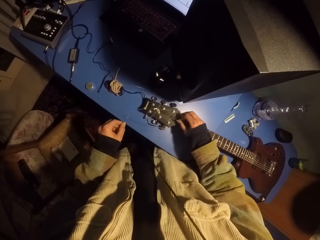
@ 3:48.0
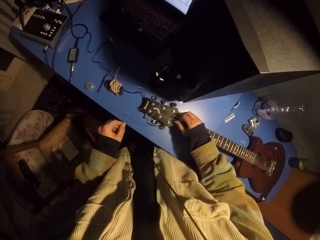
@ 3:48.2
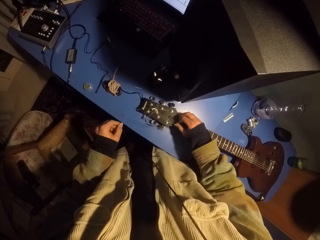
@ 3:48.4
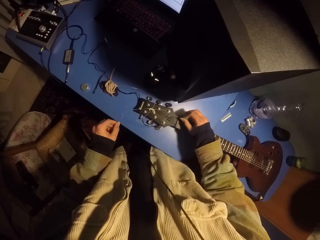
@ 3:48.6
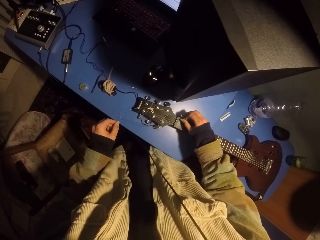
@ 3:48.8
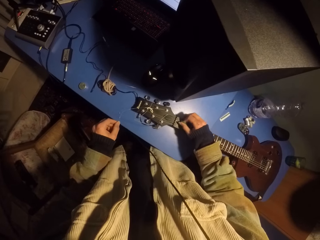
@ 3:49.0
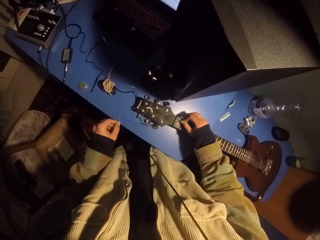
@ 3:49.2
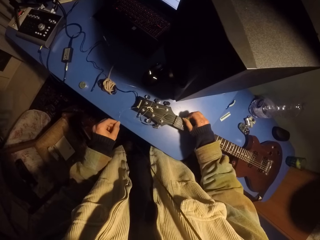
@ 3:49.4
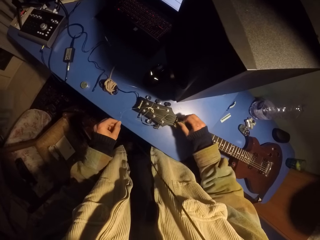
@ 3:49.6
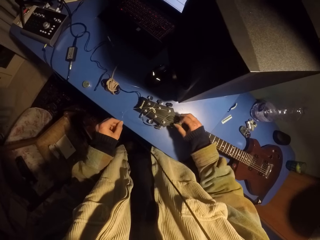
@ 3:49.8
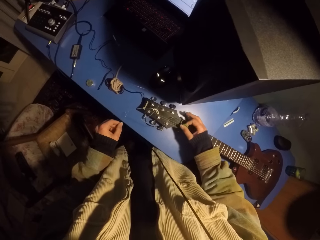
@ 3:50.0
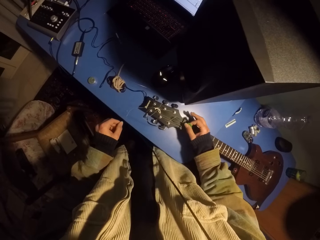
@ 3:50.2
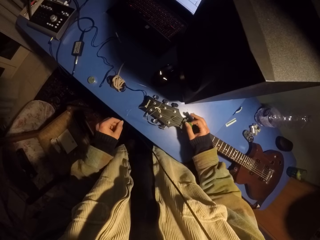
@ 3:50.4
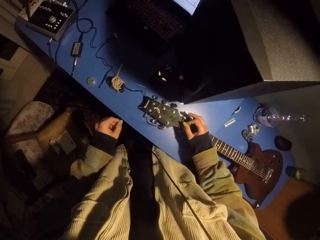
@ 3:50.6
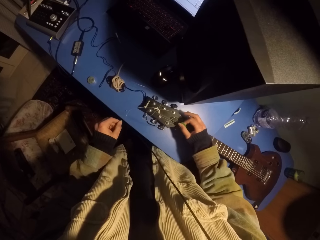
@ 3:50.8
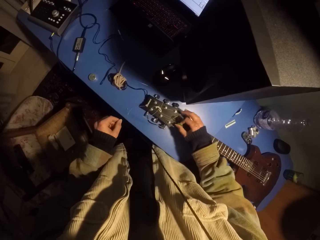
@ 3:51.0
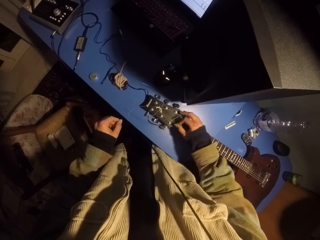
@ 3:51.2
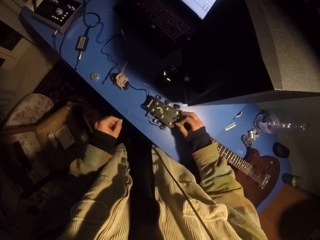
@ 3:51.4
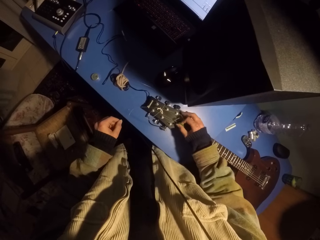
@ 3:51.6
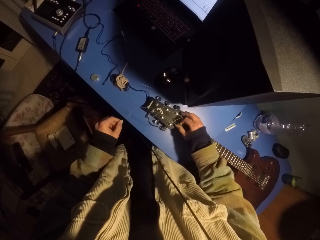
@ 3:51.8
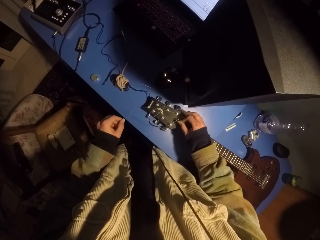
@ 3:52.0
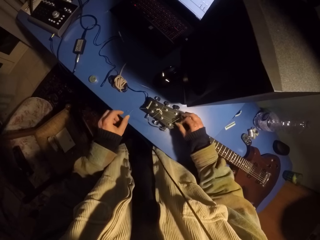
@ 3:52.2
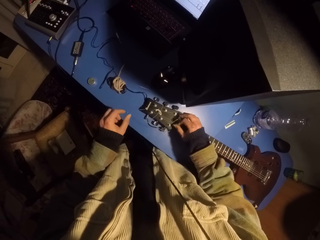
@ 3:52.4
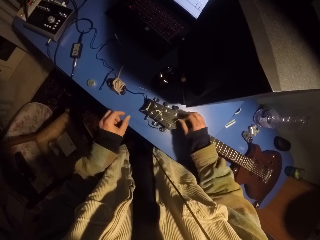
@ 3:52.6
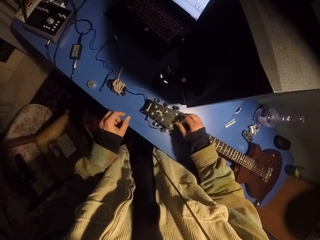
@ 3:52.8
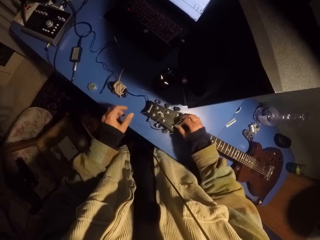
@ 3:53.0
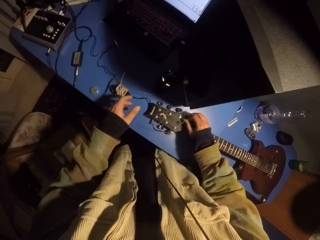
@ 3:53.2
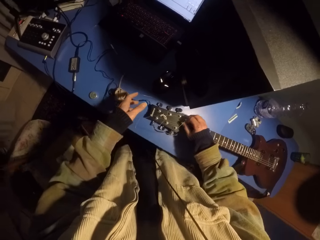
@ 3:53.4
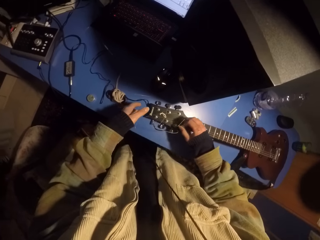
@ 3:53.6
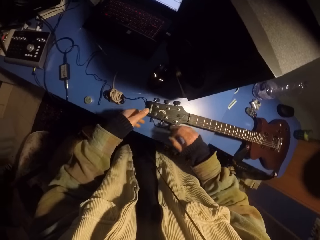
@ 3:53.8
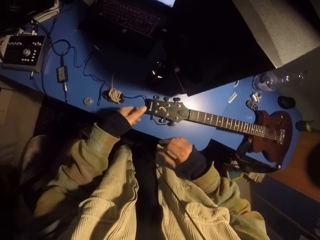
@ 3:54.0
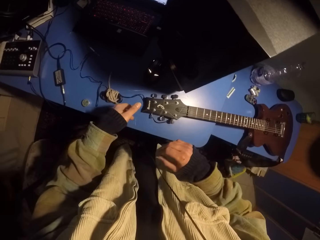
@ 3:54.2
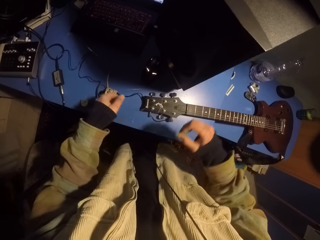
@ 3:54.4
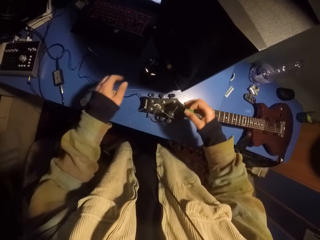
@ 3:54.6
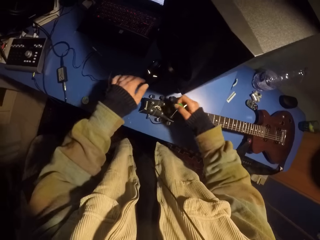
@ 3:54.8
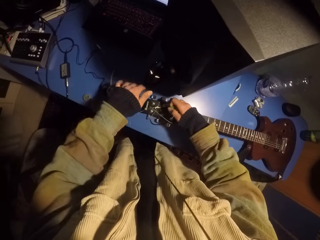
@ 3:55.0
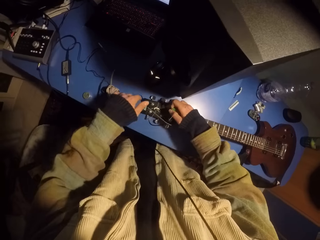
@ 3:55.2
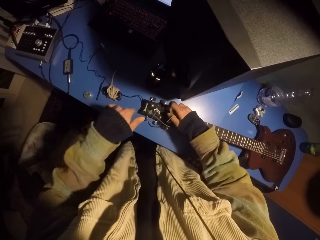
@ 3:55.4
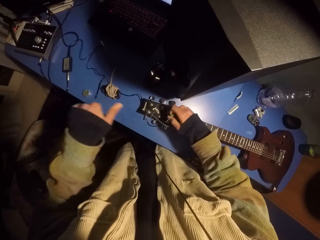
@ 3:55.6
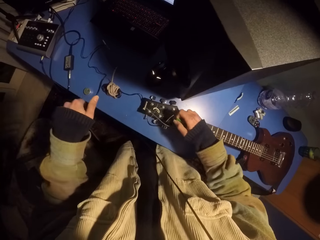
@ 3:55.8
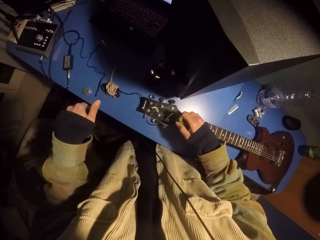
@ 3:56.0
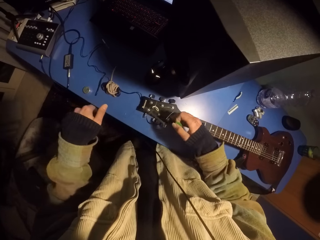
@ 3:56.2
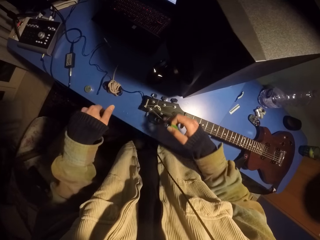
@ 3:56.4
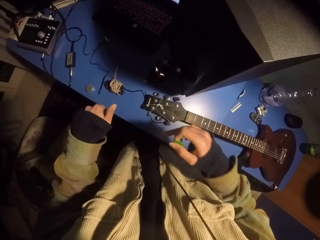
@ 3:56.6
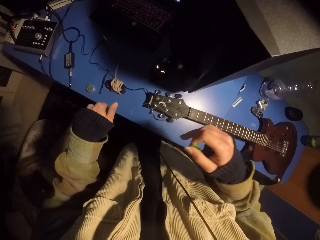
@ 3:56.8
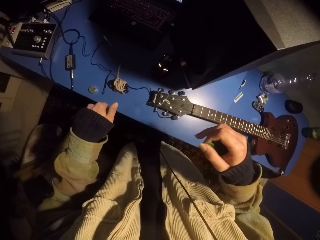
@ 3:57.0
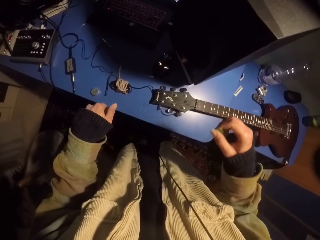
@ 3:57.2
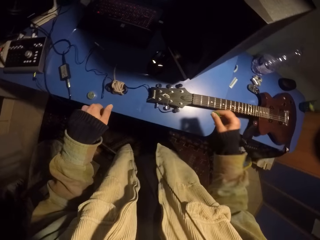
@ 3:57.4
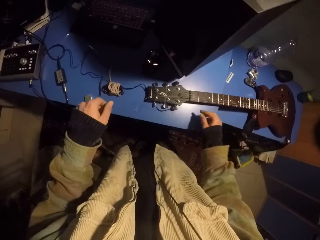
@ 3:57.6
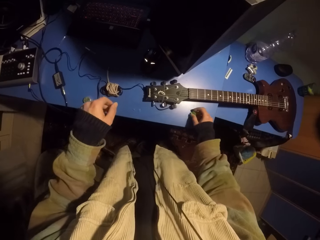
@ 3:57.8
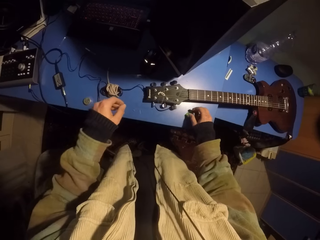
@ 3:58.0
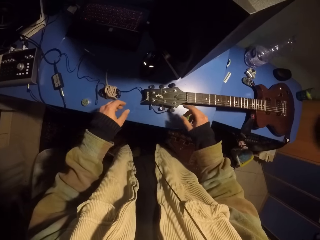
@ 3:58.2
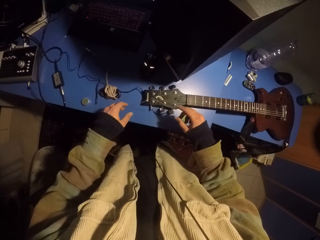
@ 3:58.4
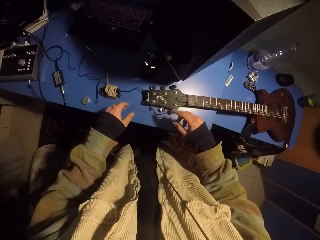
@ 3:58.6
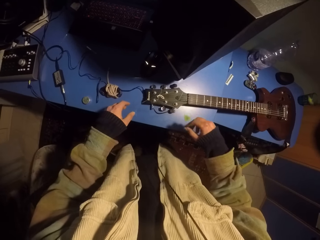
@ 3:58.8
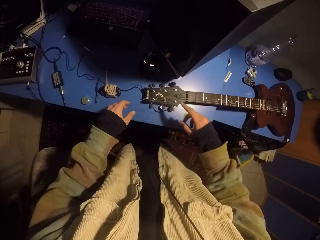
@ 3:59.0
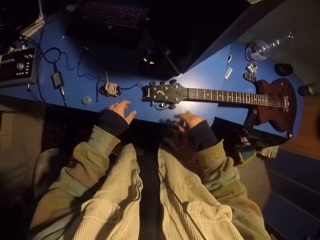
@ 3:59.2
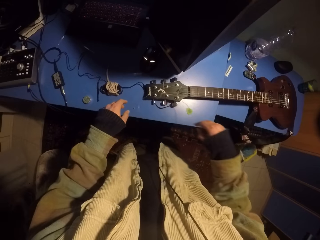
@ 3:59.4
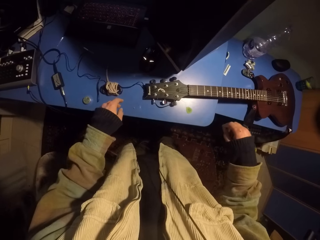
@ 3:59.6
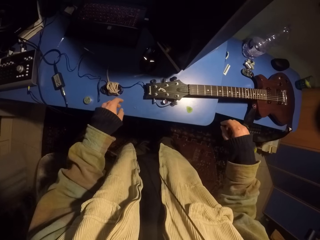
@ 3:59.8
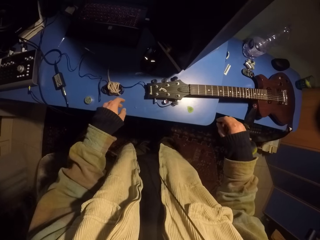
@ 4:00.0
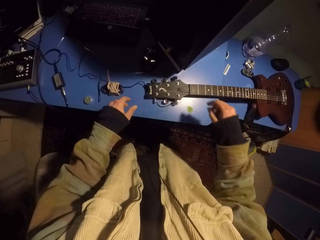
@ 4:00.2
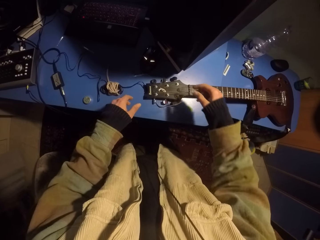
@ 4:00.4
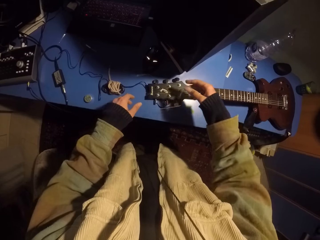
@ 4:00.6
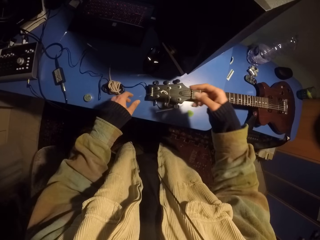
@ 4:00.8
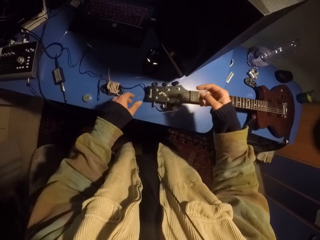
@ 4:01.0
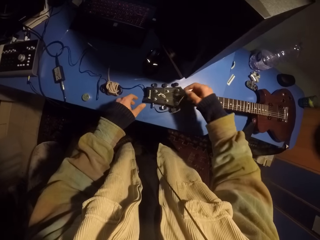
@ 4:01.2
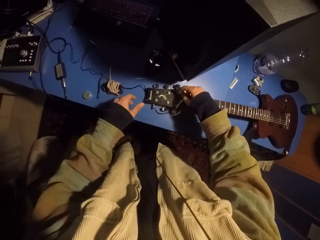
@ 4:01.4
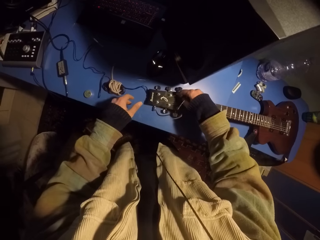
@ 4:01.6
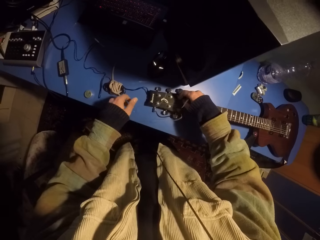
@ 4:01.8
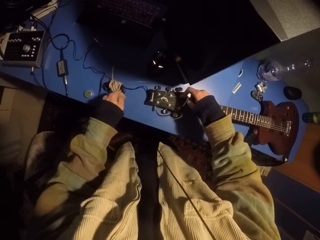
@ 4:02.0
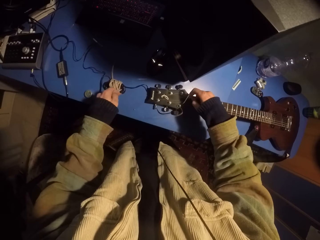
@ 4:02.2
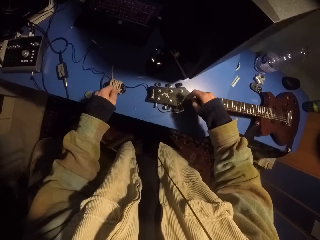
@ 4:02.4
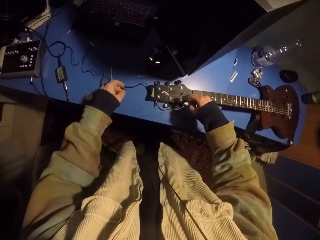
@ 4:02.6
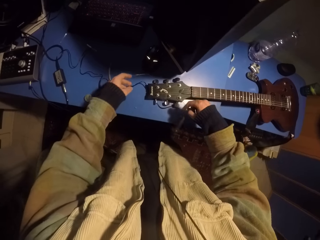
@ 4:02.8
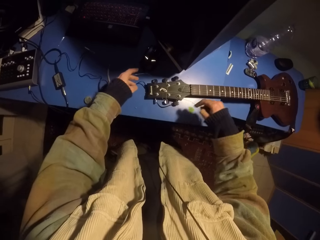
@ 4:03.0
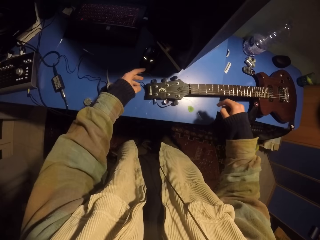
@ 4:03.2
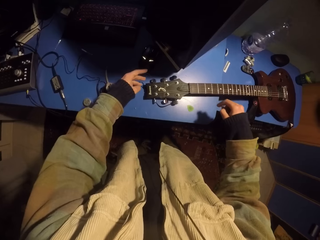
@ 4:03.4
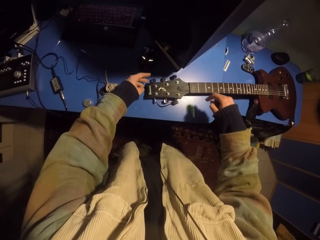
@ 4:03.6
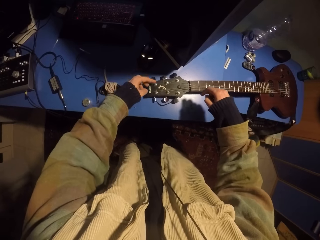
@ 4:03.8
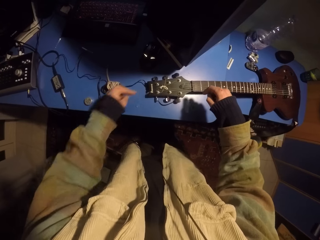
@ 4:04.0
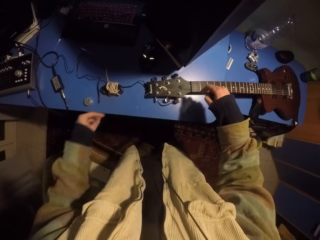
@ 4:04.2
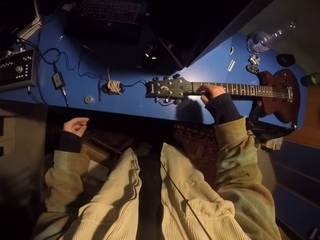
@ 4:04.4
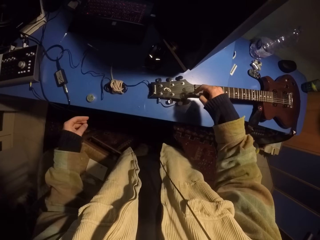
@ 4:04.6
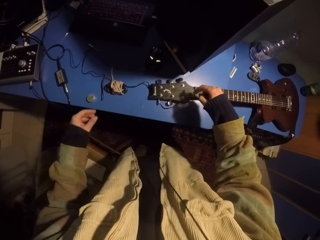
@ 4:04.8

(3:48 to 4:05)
The camera wearer plays the guitar with a pick. They move the guitar strings. They place the pick on the table. They move the guitar strings.

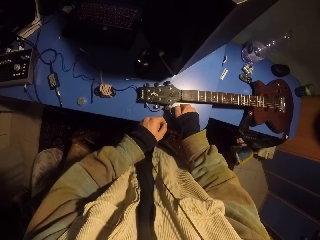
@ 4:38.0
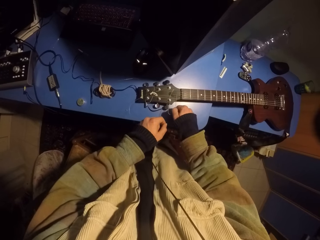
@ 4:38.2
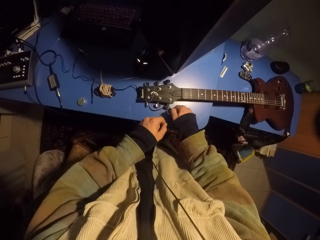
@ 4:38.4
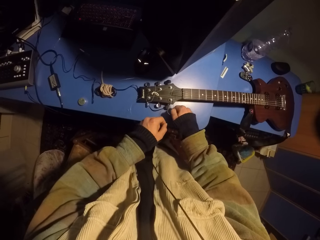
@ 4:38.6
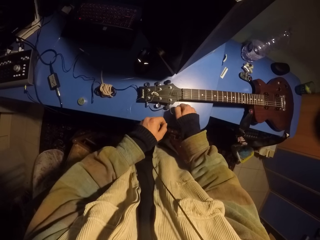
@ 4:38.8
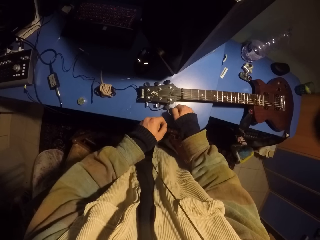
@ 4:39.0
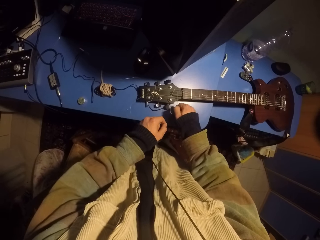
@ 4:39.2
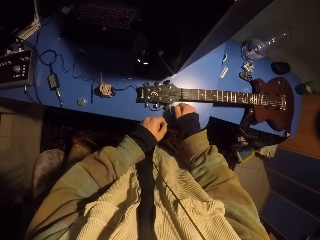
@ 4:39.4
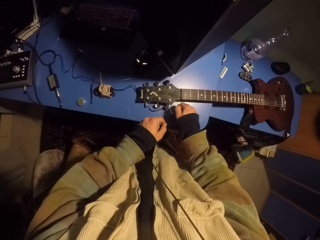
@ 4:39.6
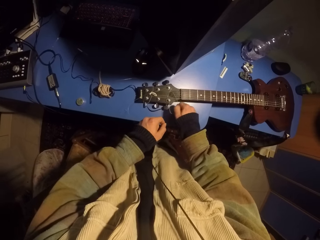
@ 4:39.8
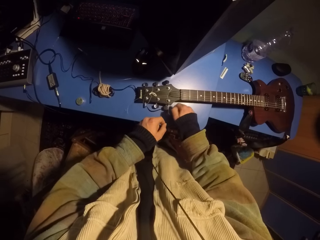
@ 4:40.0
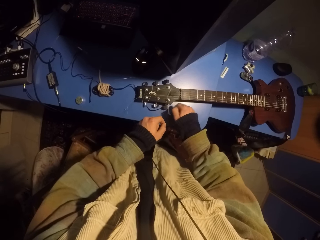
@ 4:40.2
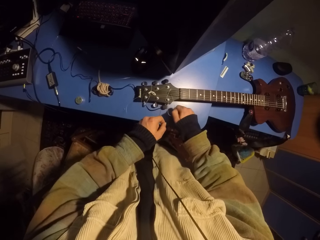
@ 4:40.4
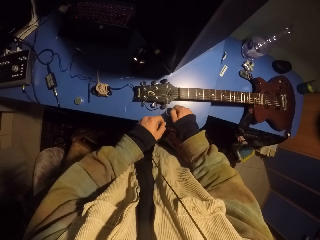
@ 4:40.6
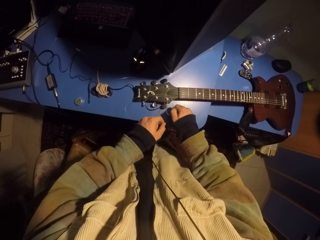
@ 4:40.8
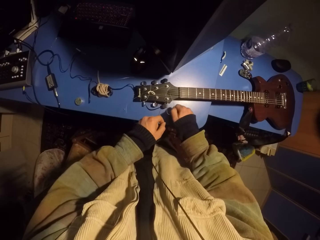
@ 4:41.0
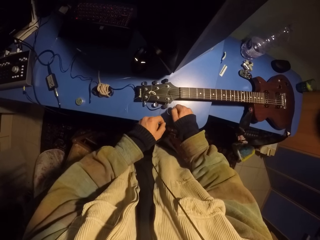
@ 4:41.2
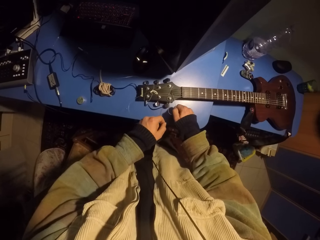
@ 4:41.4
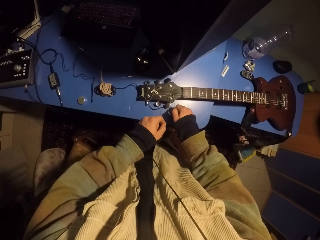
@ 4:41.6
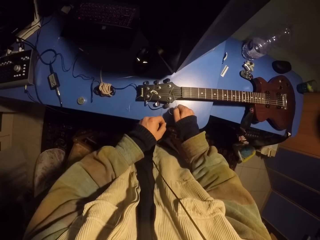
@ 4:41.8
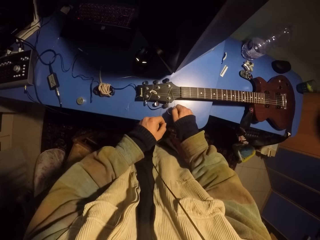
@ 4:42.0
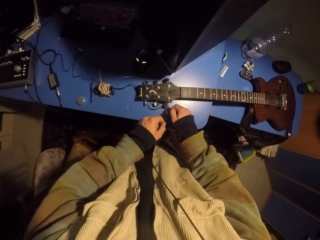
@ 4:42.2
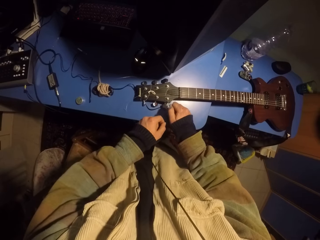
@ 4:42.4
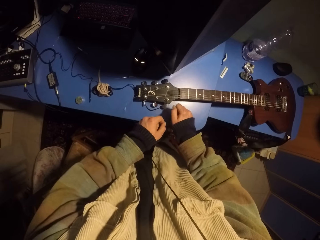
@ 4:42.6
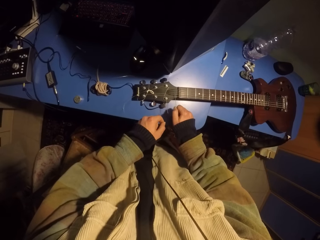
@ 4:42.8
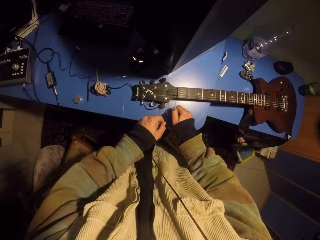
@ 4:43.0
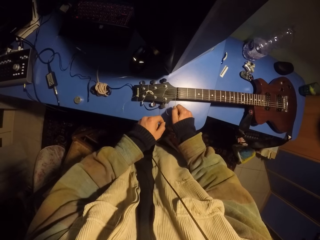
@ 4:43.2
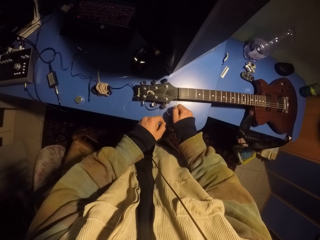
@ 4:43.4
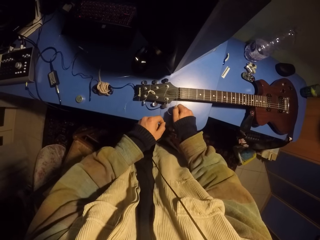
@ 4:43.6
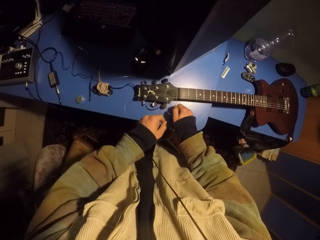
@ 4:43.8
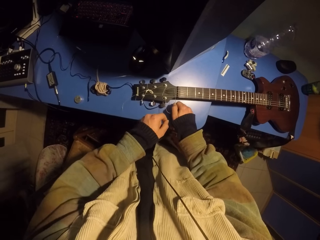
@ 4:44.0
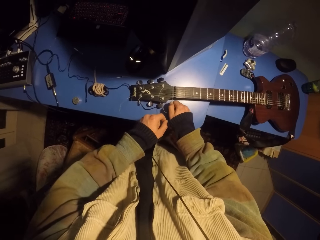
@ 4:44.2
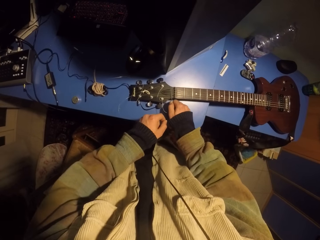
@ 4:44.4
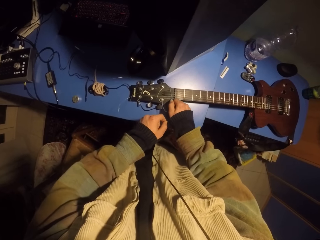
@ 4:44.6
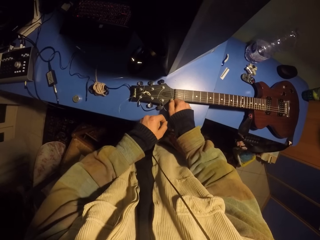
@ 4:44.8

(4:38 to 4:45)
The camera wearer moves the guitar string on the guitar head.
